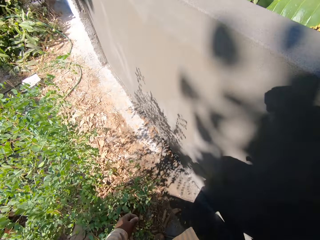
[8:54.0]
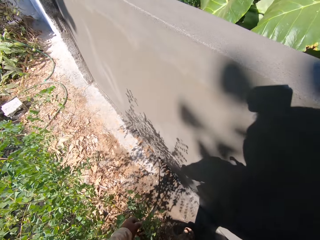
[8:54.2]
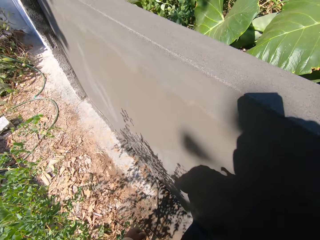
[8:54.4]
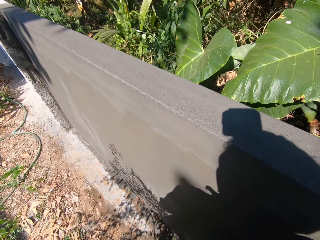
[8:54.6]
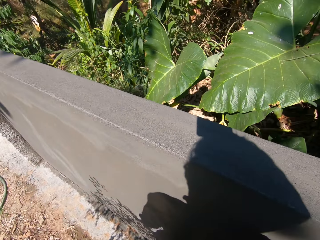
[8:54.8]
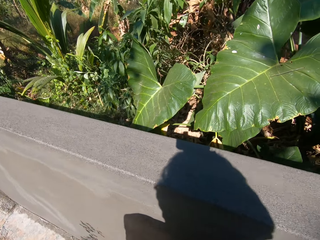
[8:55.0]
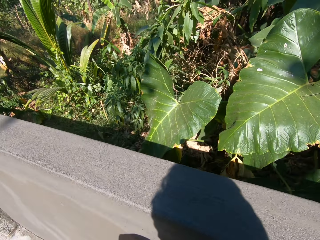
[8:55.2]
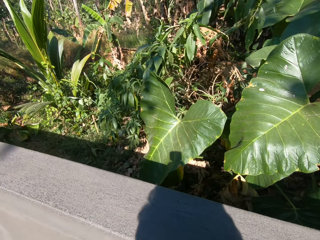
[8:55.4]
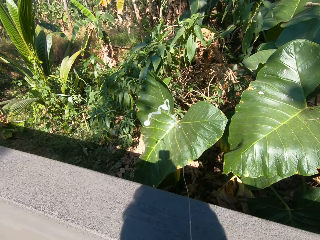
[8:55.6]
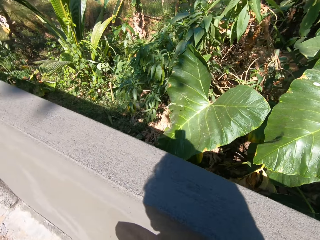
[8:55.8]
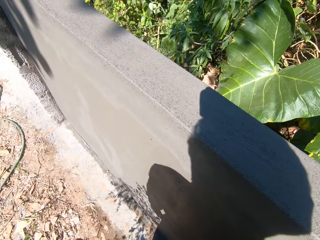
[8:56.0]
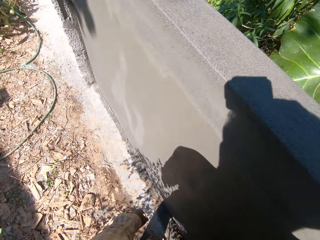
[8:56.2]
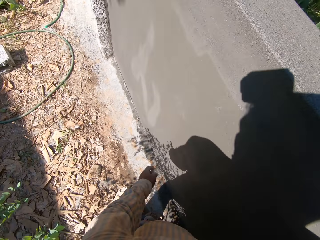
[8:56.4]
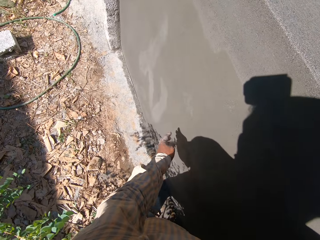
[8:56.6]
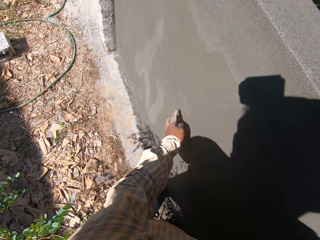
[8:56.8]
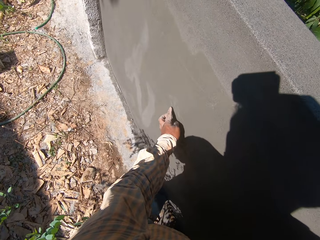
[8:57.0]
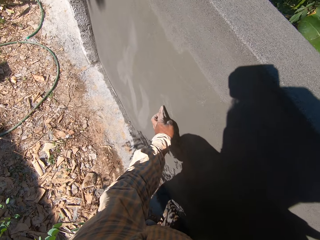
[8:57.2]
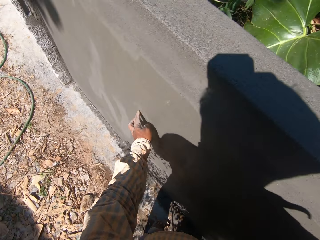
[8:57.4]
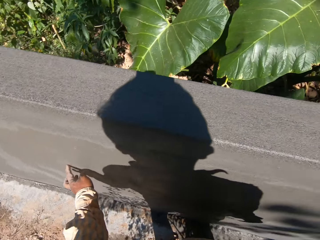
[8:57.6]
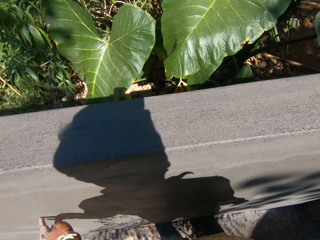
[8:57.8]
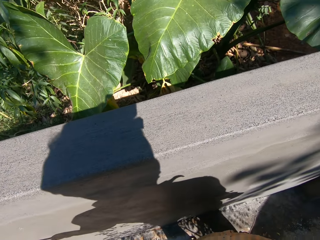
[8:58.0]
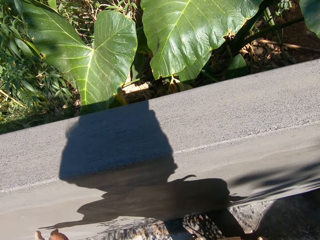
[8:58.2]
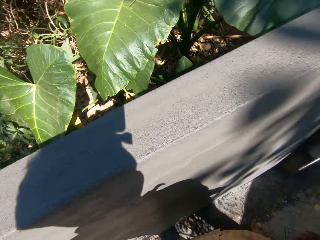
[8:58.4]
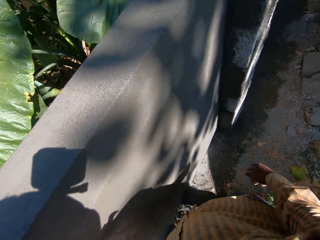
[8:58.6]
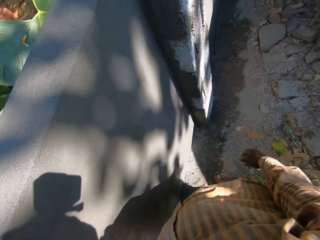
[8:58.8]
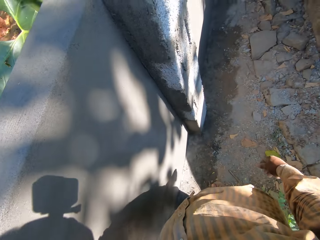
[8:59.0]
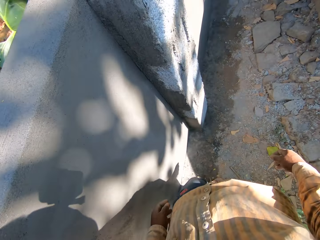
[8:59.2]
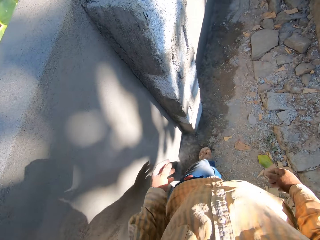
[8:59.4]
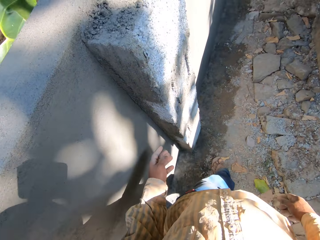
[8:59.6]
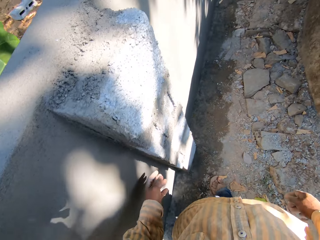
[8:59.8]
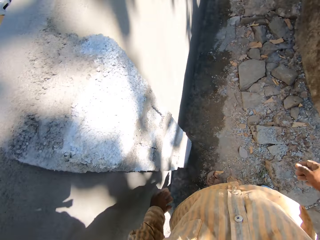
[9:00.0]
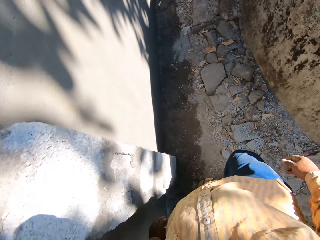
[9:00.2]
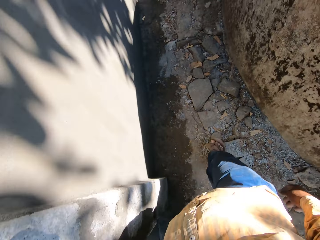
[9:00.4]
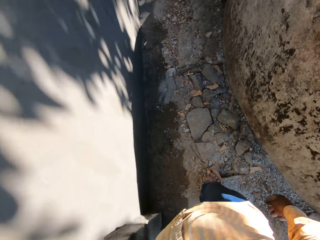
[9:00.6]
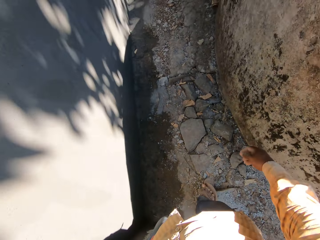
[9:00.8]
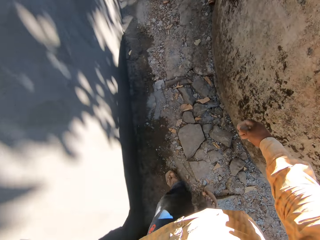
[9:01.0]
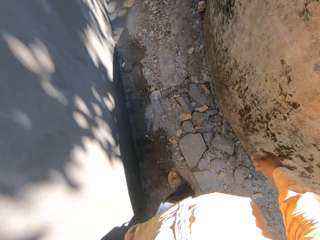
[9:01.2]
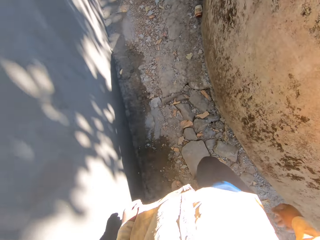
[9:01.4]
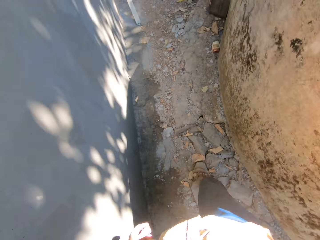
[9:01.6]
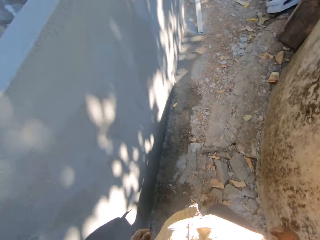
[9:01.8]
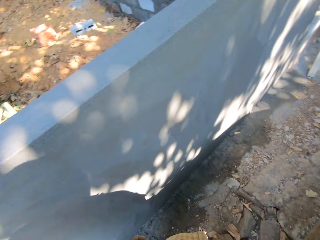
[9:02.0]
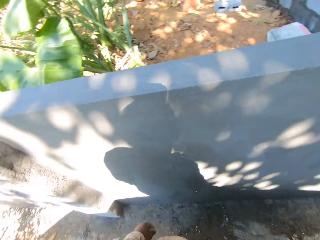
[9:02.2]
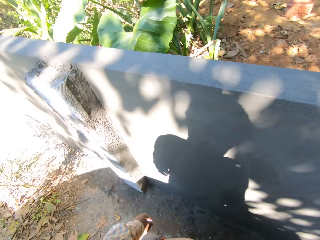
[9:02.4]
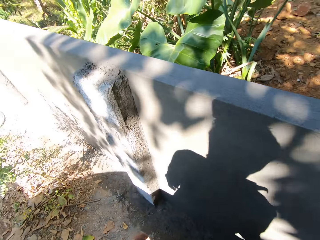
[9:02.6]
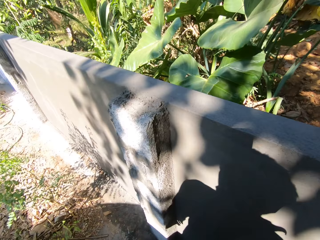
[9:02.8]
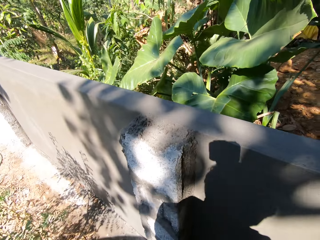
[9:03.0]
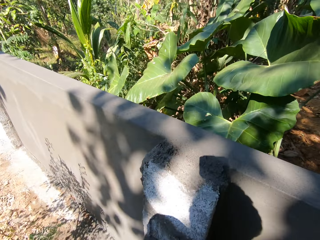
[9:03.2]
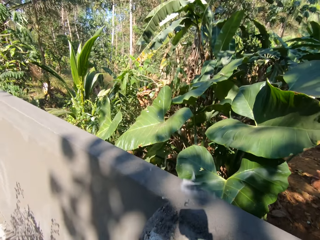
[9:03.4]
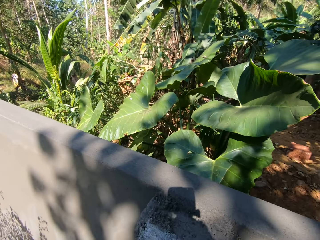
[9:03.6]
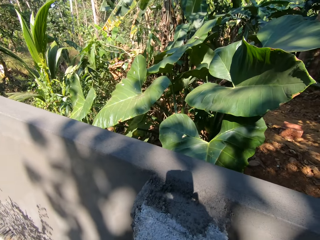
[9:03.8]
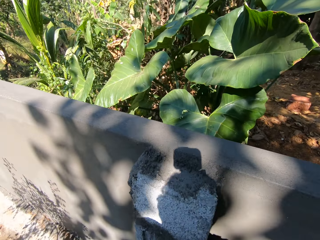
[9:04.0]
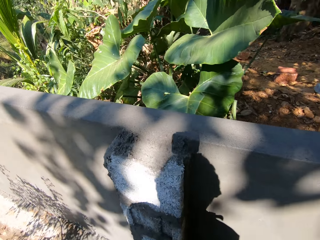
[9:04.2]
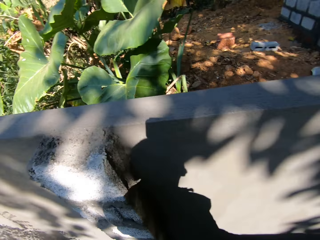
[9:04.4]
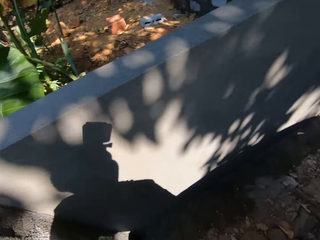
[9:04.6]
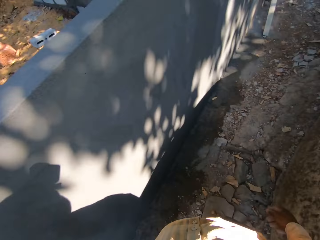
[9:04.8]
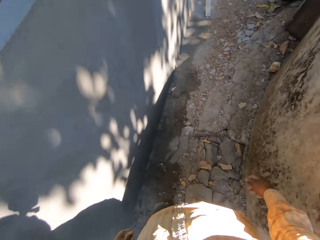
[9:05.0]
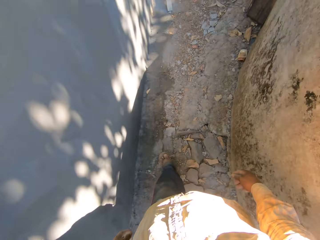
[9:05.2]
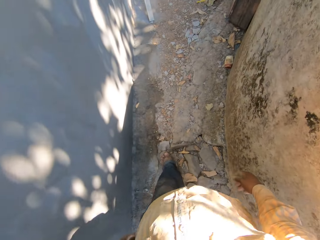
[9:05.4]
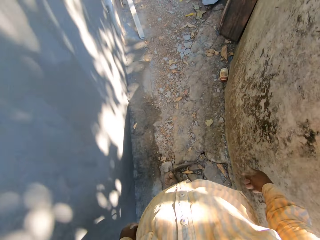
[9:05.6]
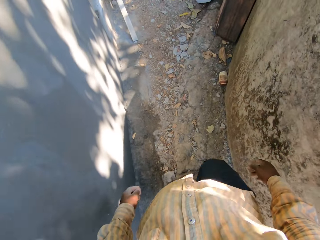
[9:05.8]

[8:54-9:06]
The camera wearer touches a wall with his left hand. He scratches the wall. He walks on the ground.

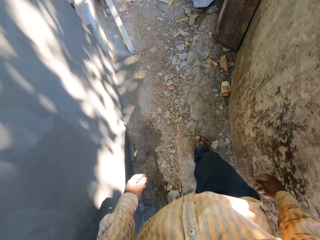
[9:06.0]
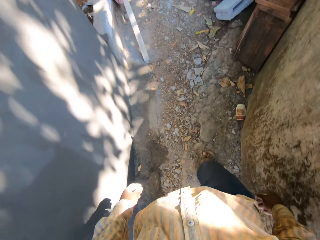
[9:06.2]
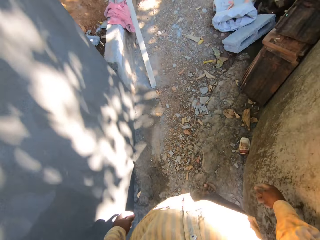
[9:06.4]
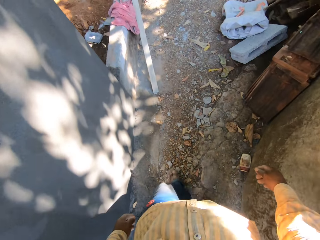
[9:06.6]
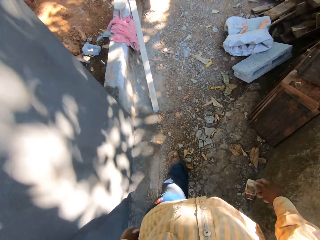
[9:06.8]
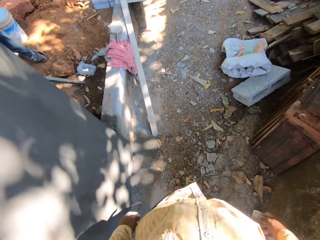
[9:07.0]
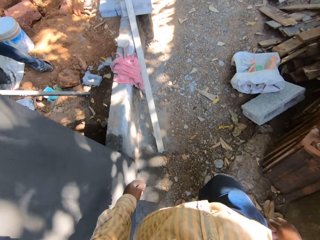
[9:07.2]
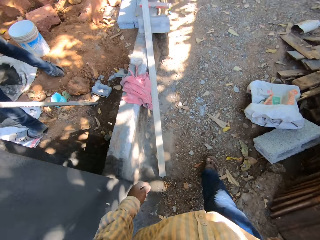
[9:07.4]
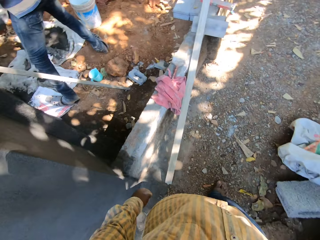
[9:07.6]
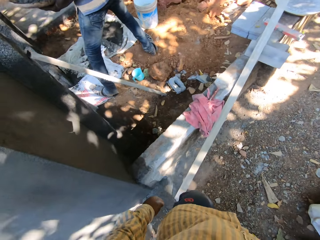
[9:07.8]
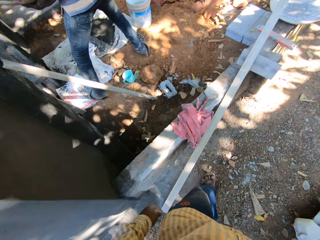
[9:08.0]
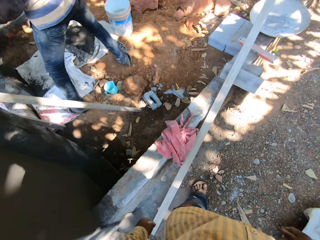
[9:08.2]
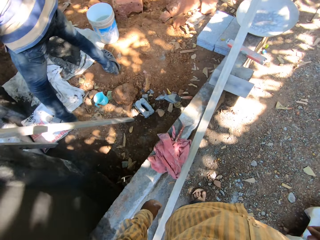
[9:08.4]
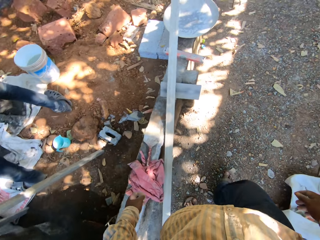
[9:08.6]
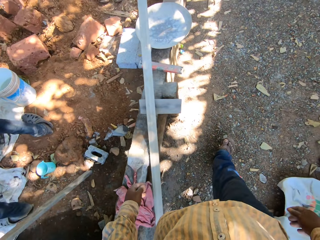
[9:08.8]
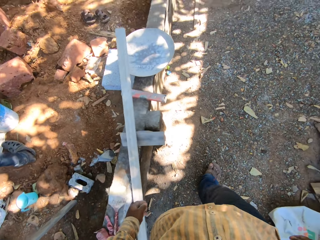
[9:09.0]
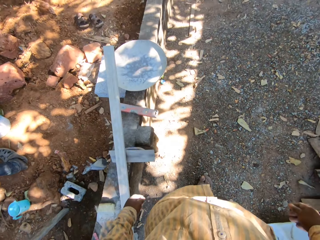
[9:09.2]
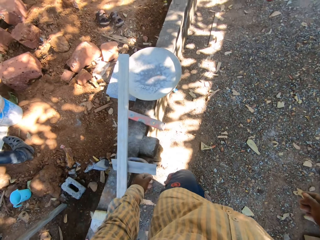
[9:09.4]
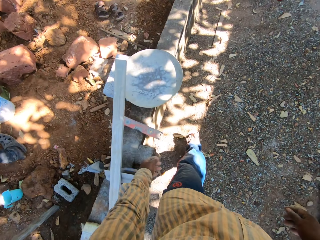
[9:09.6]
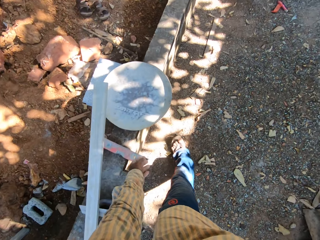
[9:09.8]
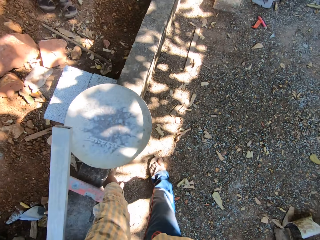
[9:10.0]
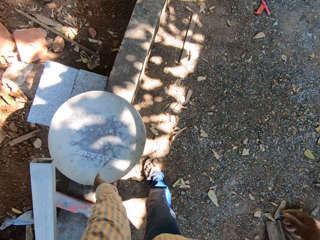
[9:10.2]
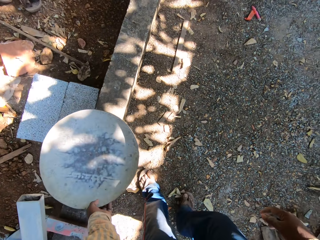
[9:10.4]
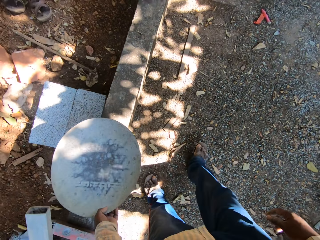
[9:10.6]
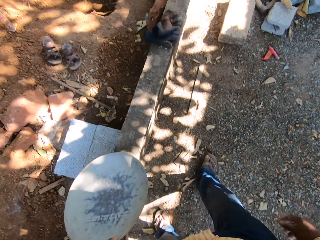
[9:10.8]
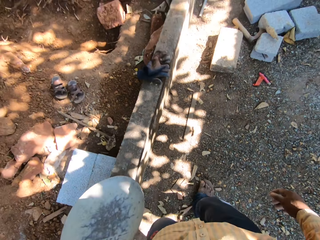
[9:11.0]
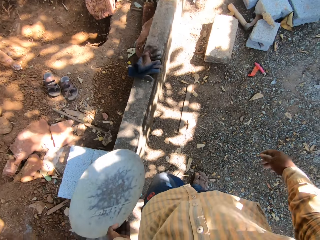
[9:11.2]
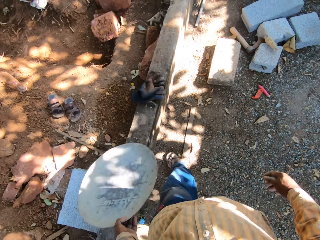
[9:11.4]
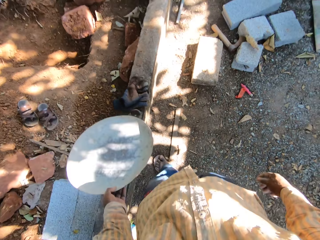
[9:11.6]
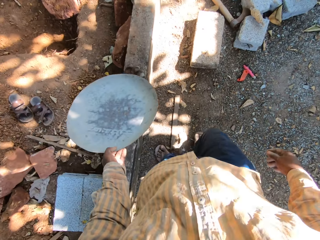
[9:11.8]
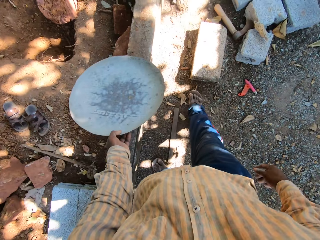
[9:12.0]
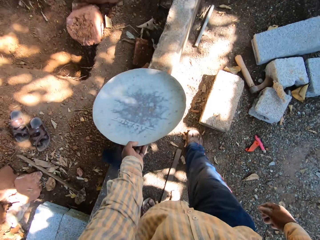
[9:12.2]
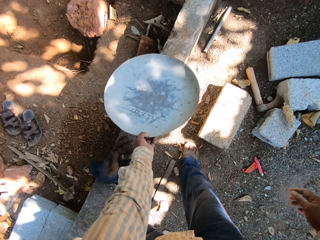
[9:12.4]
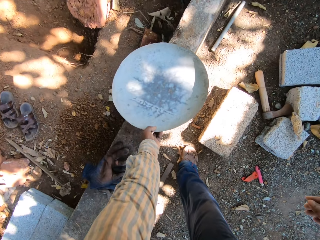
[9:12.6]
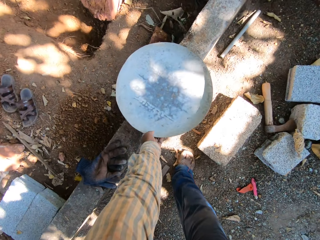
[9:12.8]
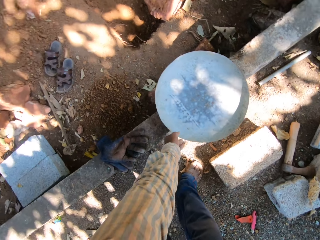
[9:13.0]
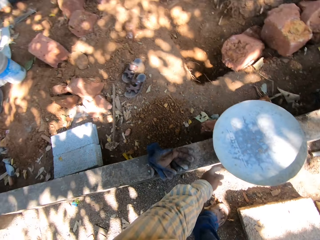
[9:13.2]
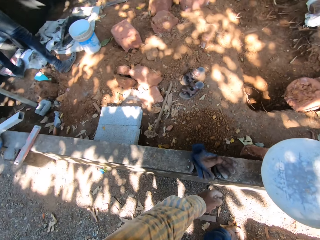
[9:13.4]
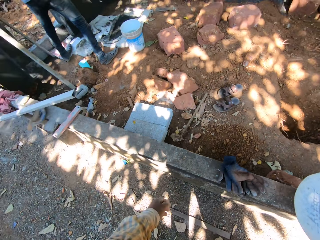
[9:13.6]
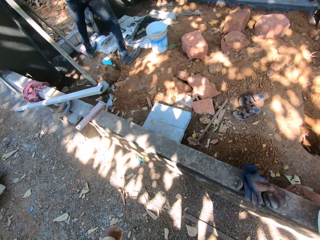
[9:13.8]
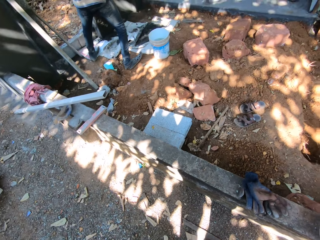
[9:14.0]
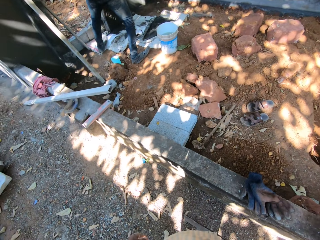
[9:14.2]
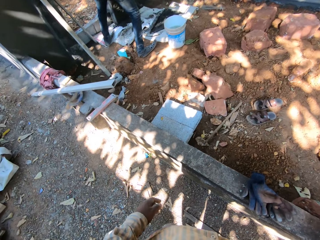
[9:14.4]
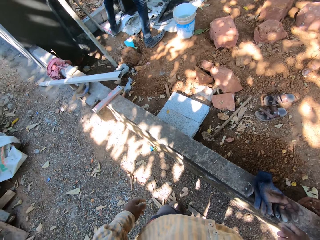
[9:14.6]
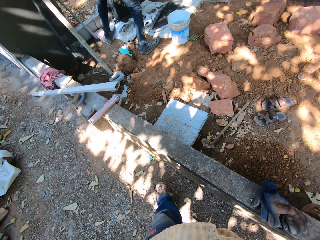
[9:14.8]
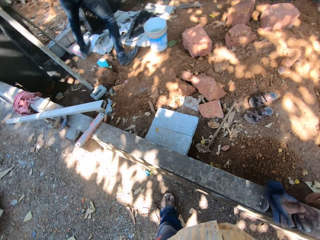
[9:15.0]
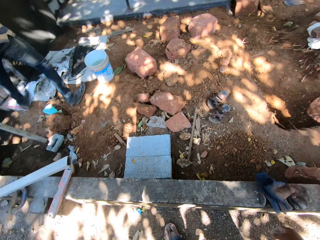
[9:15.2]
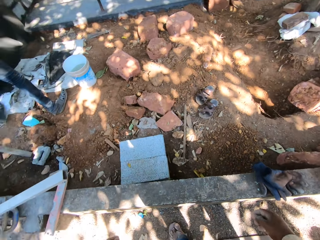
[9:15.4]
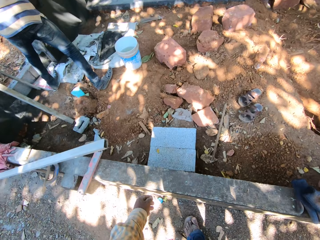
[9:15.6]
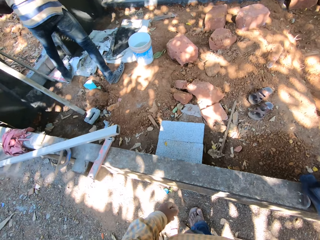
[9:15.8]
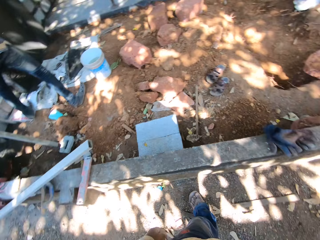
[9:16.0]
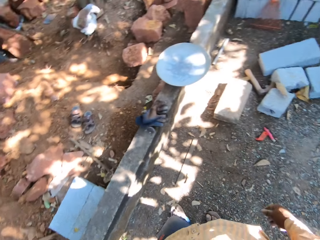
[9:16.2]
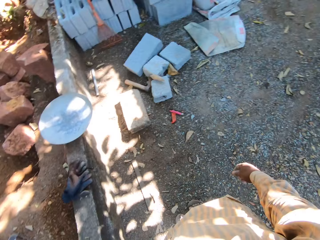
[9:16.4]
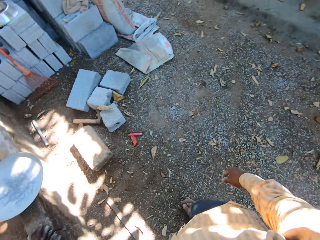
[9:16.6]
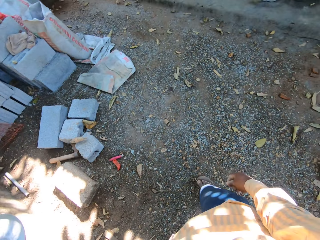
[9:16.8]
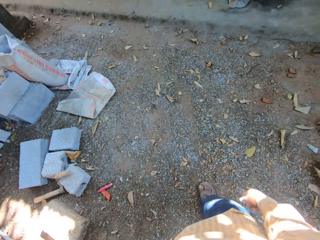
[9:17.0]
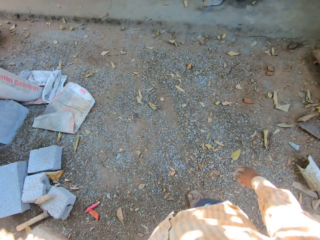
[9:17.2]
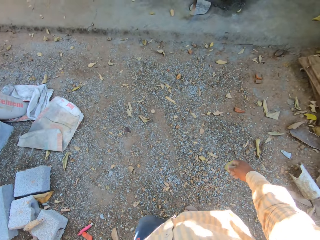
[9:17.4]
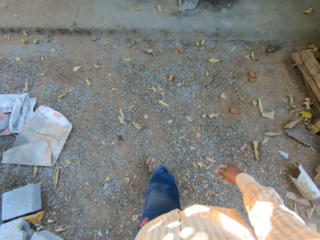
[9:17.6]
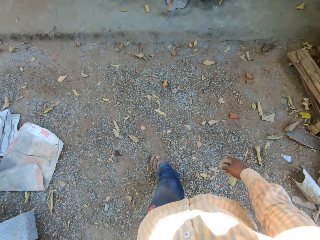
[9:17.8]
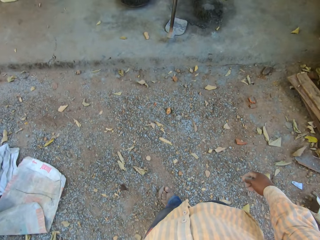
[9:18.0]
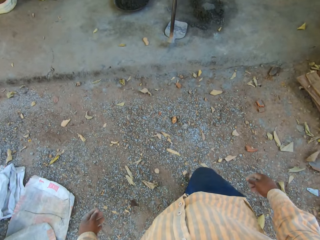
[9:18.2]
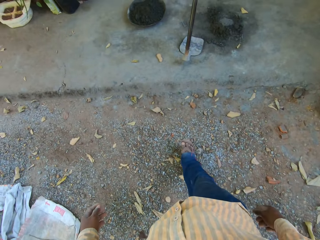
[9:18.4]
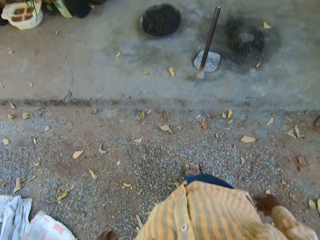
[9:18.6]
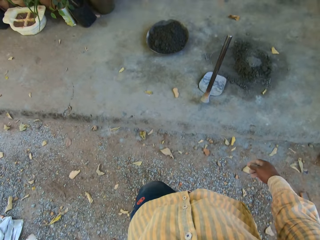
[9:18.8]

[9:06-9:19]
The camera wearer moves the pan on the concrete with his left hand. He interacts with a man. He walks.
